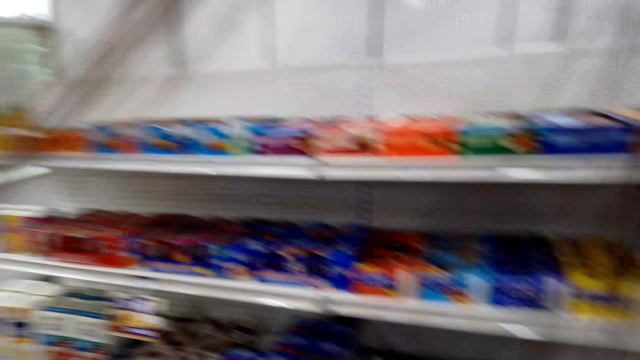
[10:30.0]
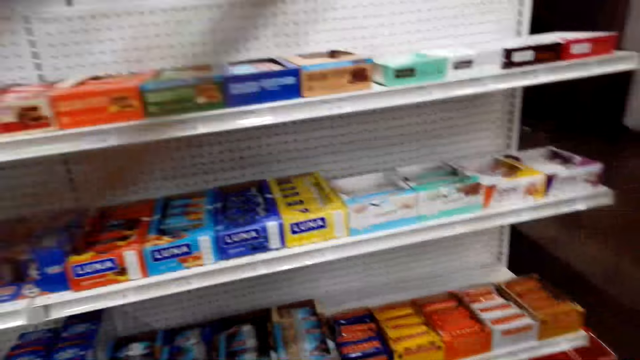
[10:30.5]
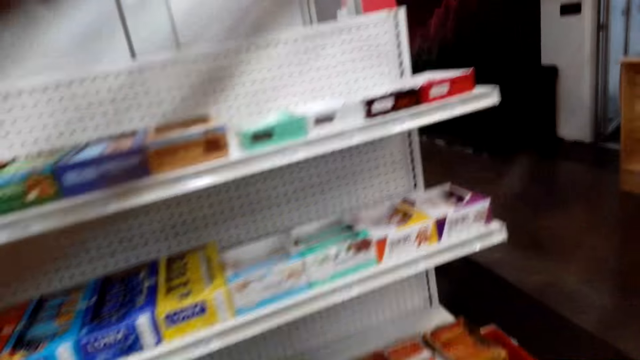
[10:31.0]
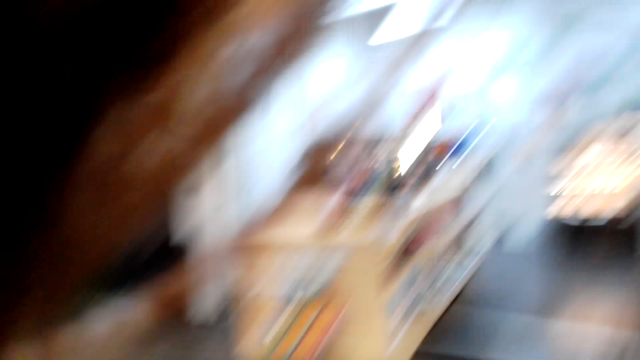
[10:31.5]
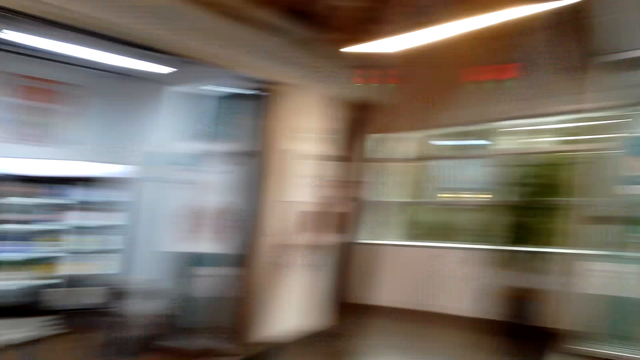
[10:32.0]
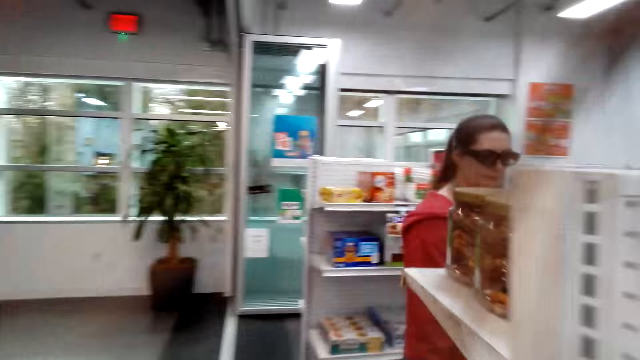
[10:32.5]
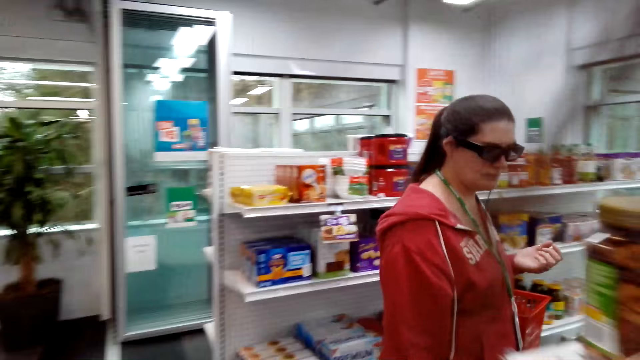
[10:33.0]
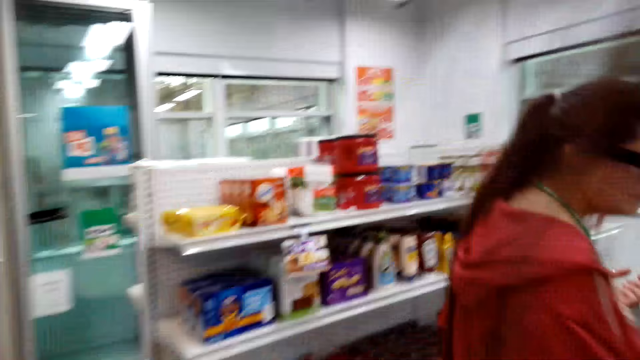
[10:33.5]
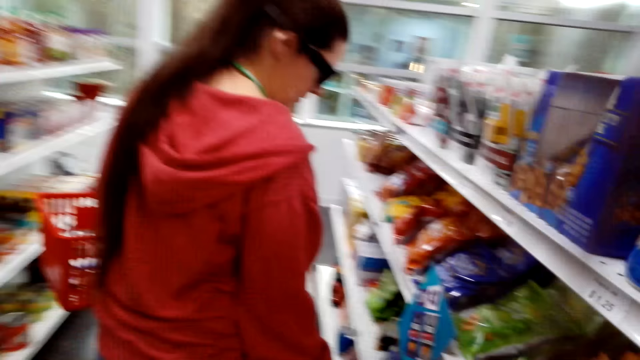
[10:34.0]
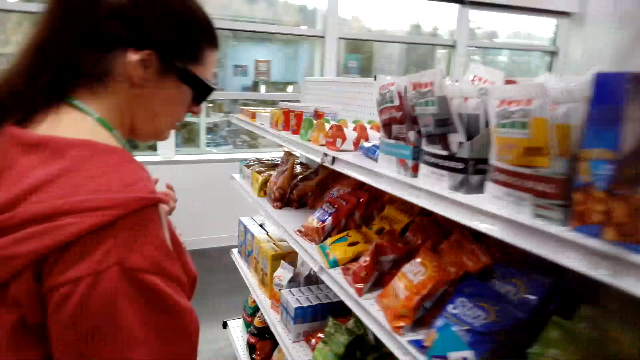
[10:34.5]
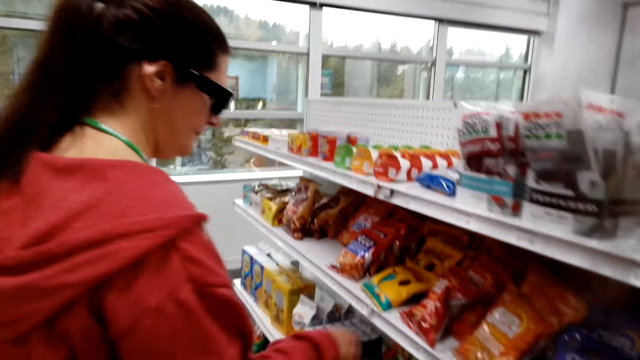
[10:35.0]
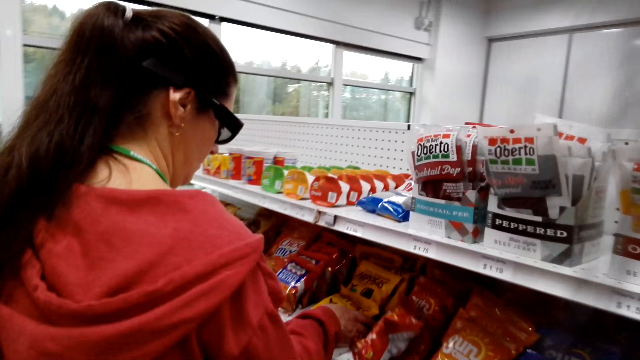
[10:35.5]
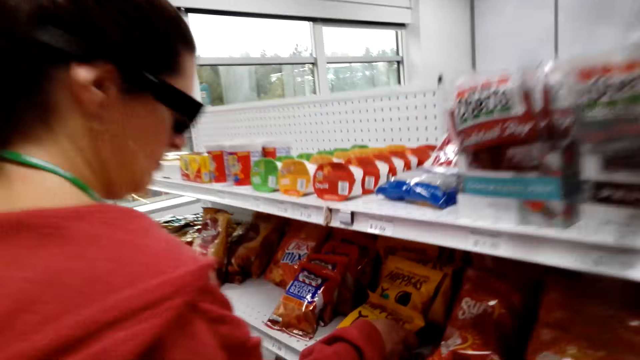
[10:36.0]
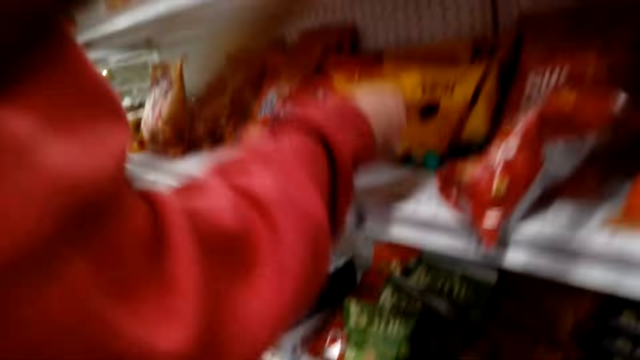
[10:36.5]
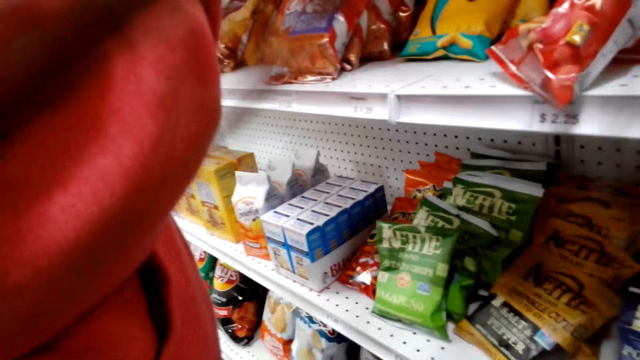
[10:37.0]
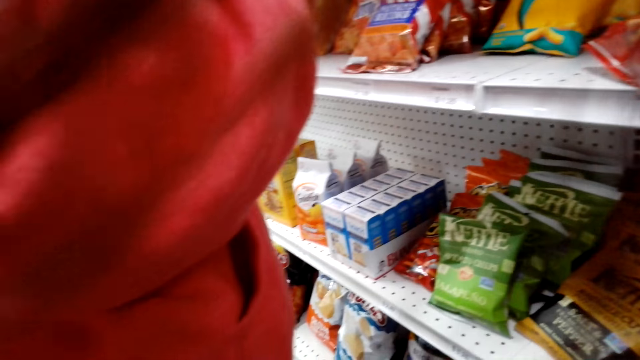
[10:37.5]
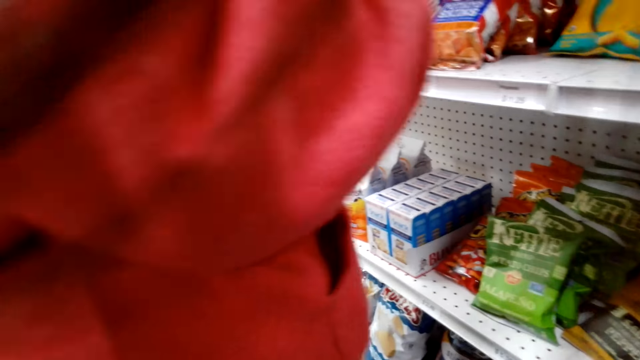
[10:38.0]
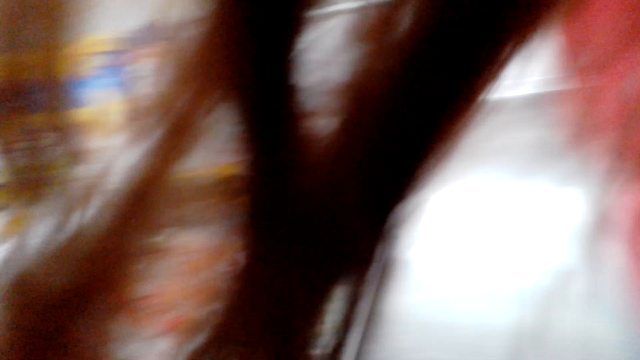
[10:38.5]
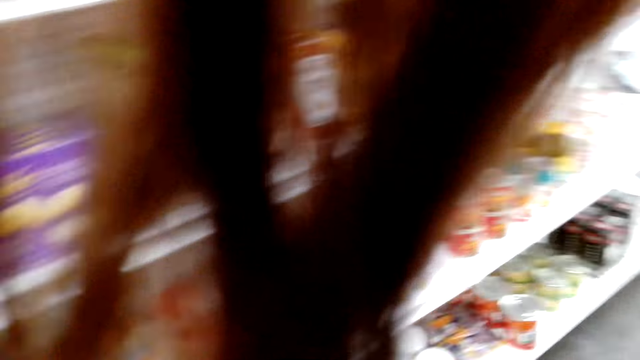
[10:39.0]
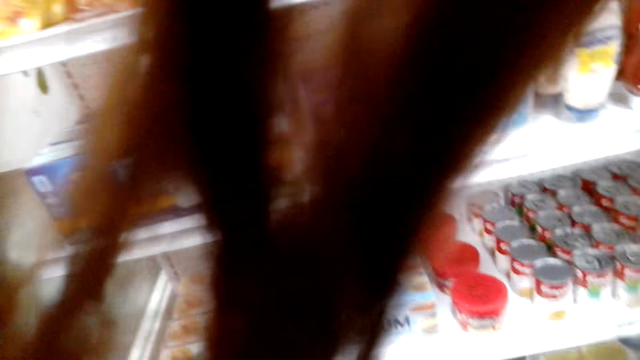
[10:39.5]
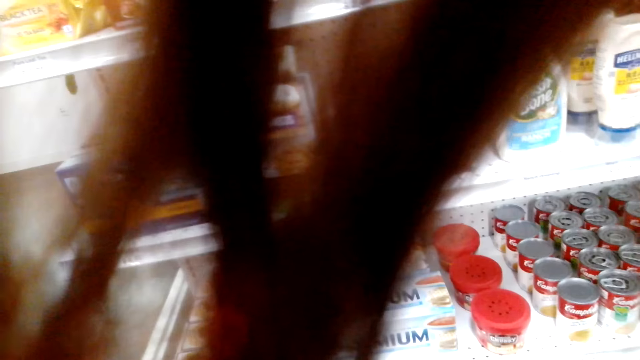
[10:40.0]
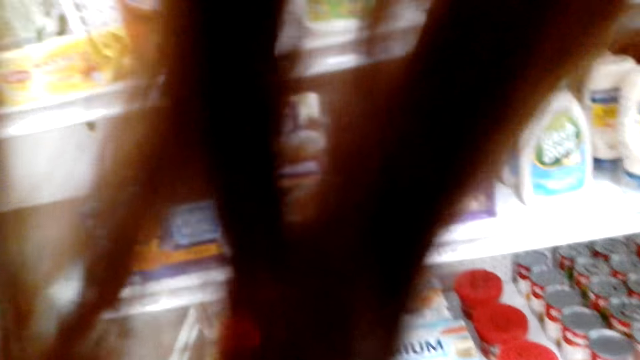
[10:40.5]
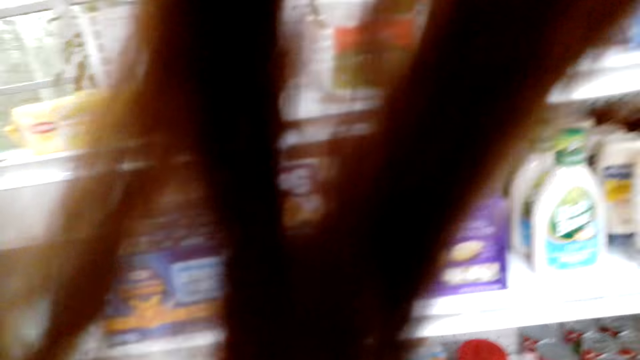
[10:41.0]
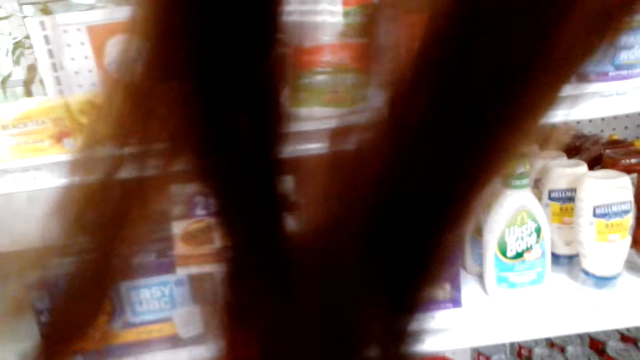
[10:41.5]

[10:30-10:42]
The camera wearer talks to a woman. They walk towards the woman. They talk to the woman. The woman touches something. The woman picks the packet with her hand. The woman talks to the camera wearer. The camera wearer inspects the racks.

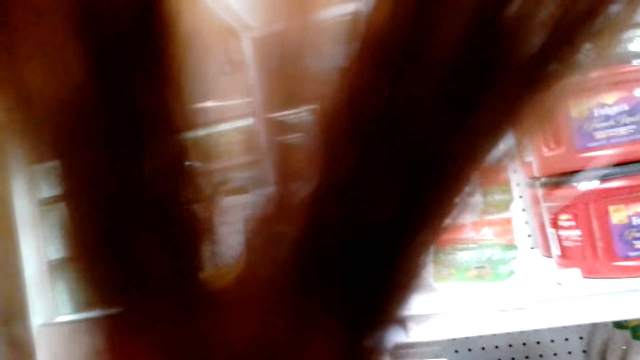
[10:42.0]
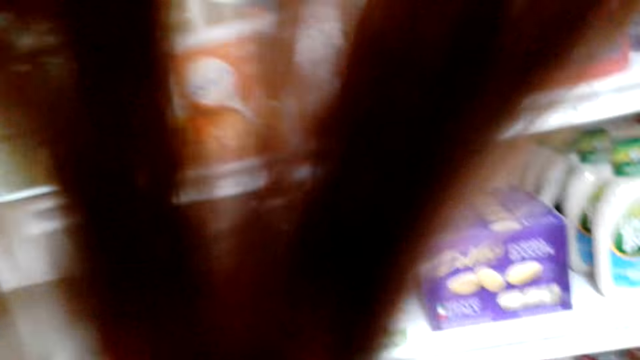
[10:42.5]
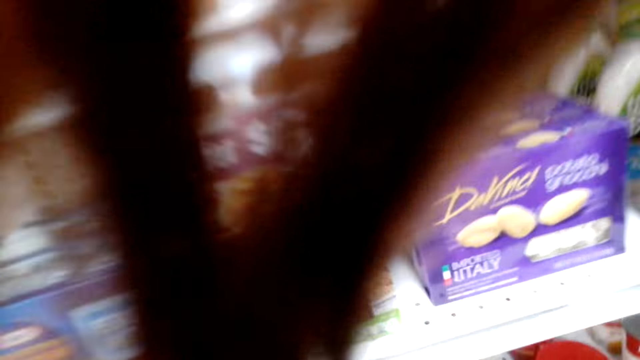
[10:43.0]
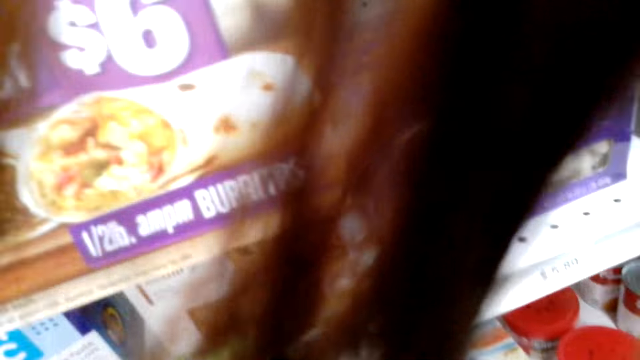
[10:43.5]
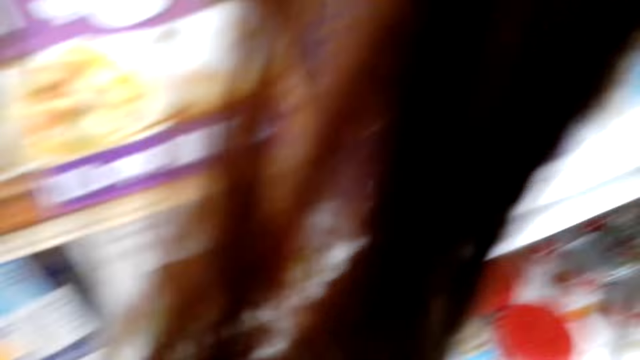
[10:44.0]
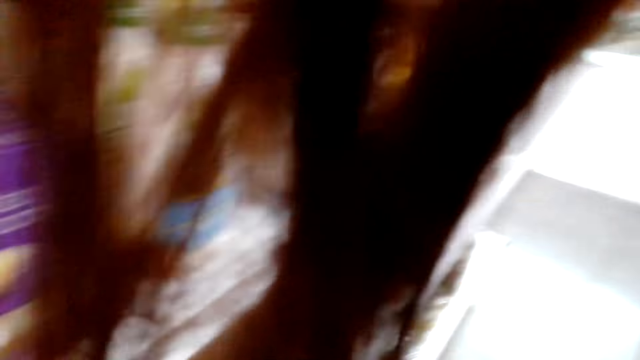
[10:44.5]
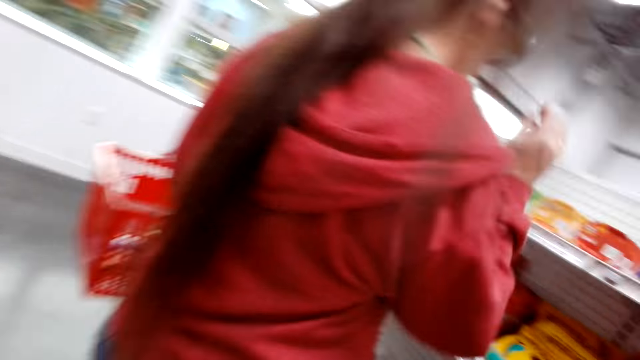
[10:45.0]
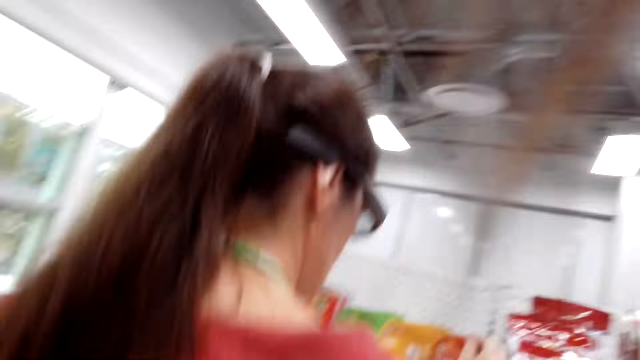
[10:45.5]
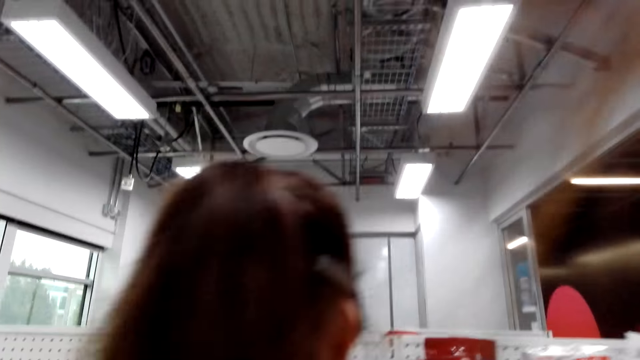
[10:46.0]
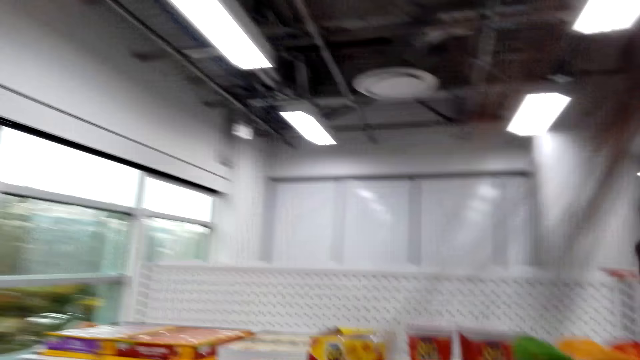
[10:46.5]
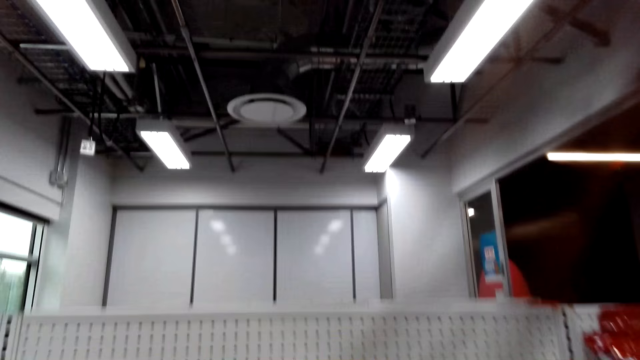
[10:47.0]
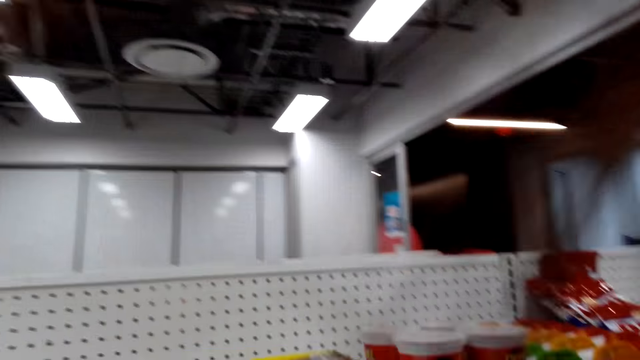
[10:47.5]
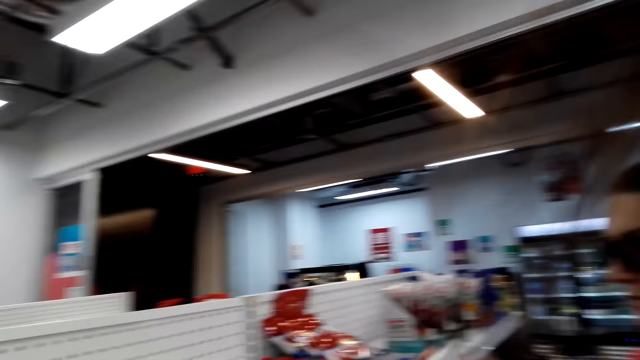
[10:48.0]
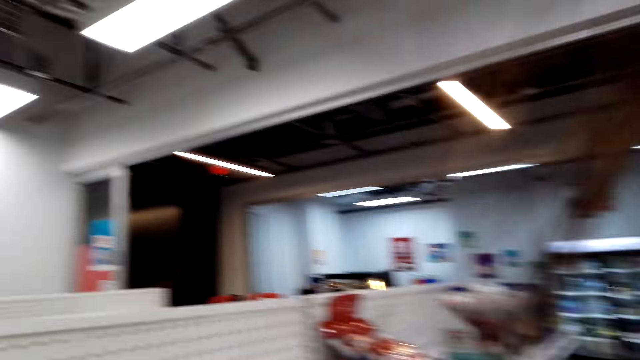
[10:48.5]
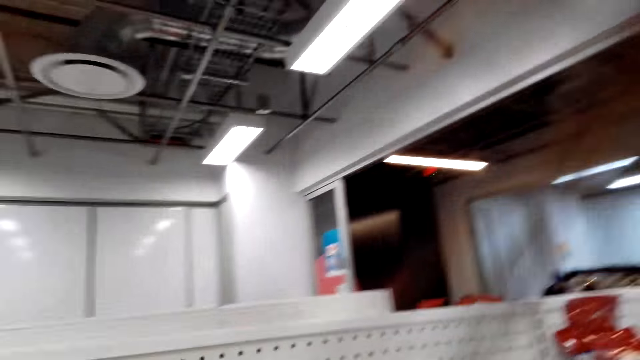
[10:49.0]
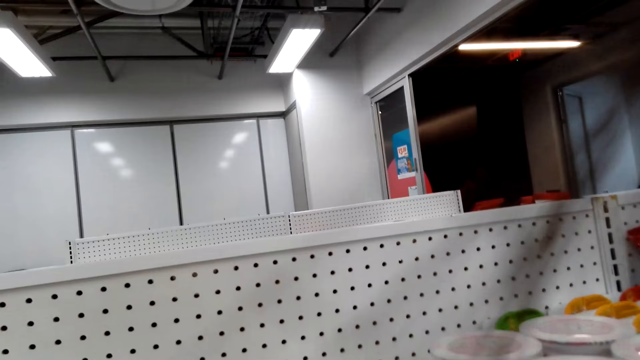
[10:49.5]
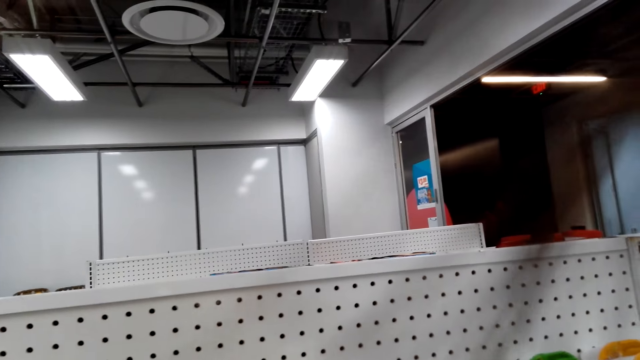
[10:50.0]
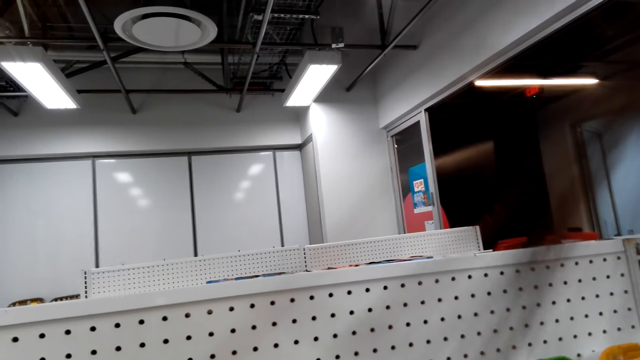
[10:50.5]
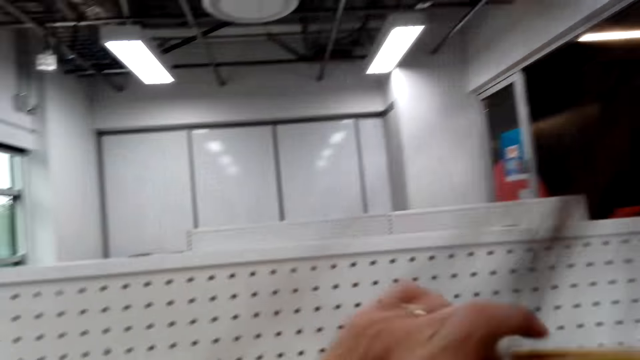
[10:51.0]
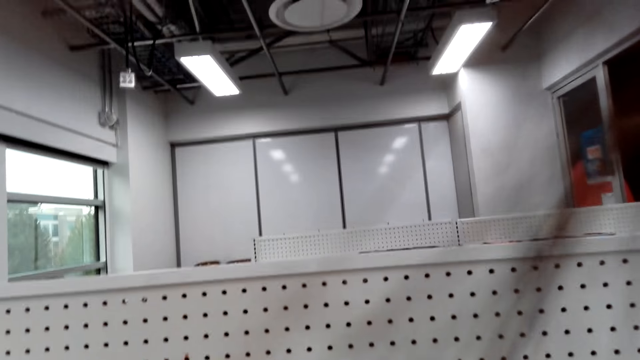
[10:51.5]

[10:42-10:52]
The camera wearer talks to a woman. They walk towards the woman. The woman talks to the camera wearer. The camera wearer scatters the goods on the rack.
